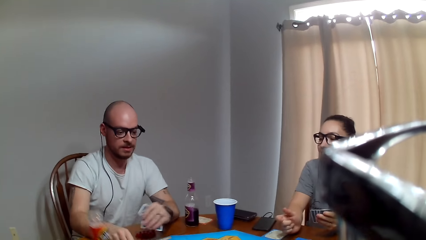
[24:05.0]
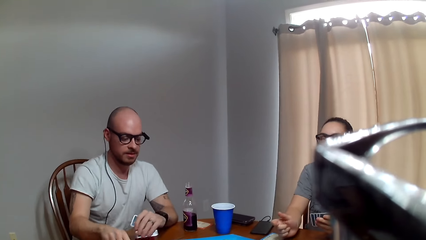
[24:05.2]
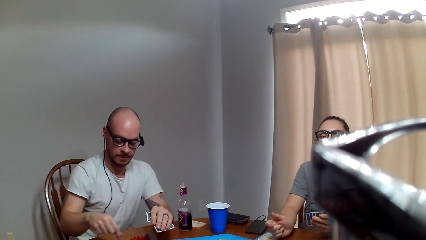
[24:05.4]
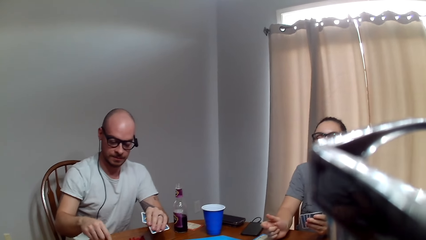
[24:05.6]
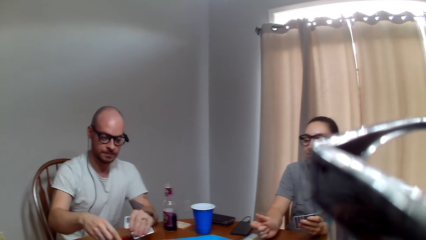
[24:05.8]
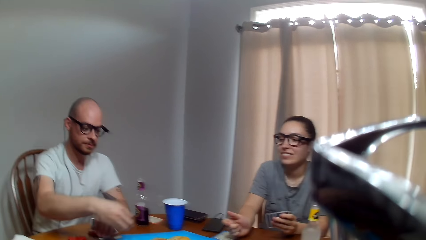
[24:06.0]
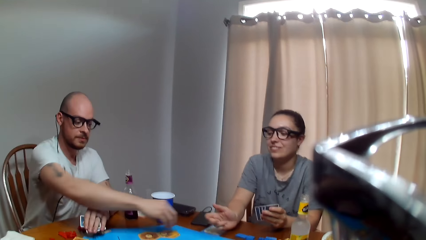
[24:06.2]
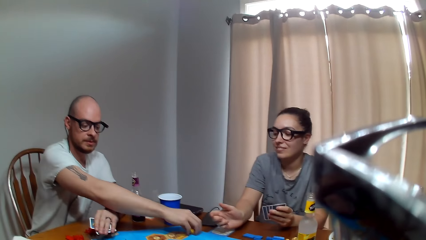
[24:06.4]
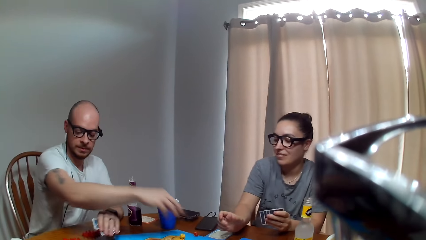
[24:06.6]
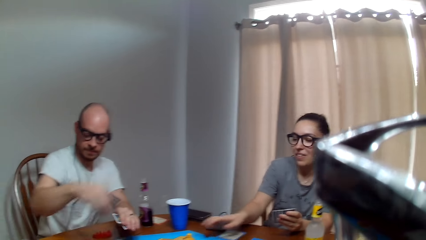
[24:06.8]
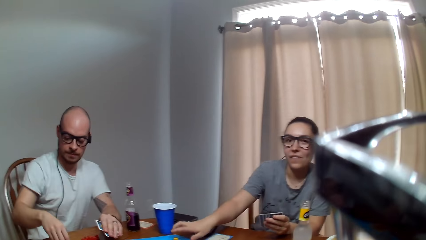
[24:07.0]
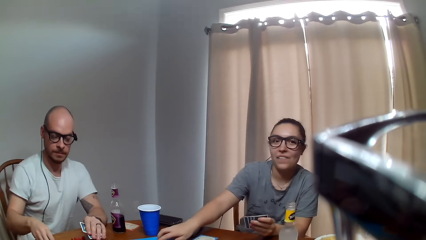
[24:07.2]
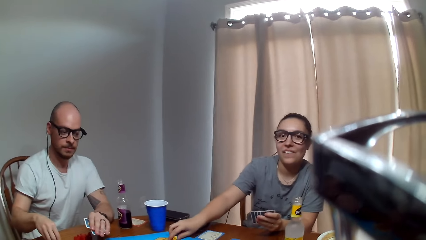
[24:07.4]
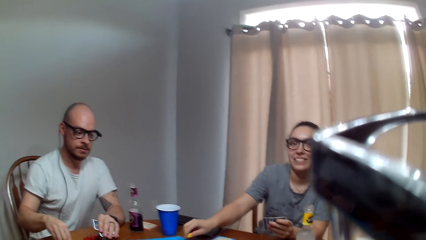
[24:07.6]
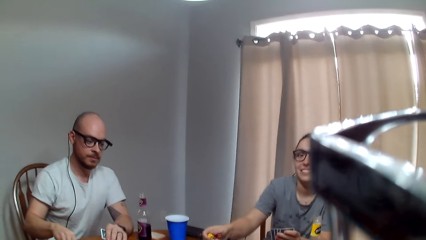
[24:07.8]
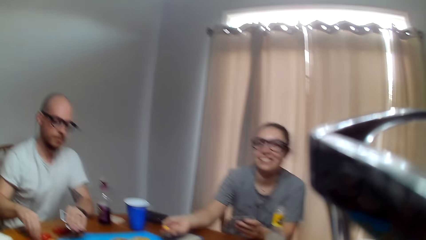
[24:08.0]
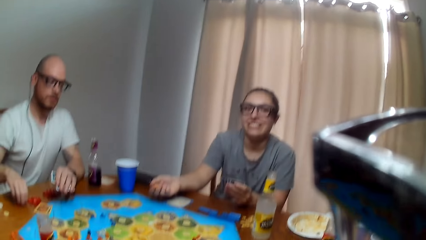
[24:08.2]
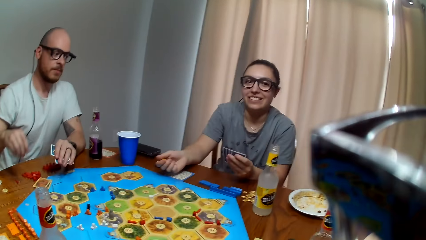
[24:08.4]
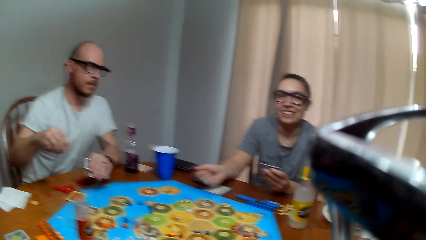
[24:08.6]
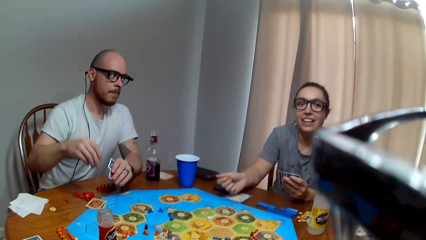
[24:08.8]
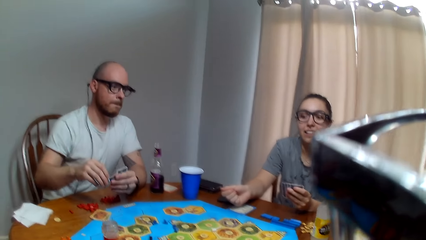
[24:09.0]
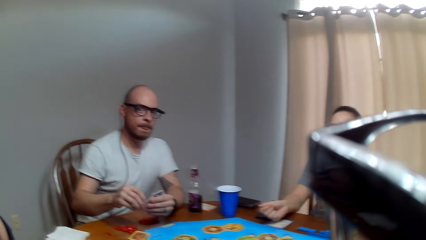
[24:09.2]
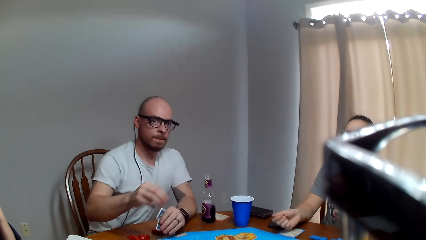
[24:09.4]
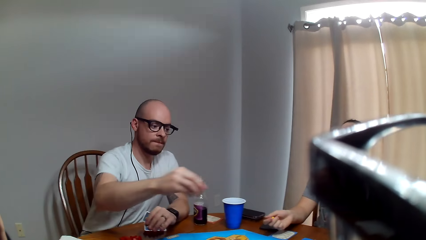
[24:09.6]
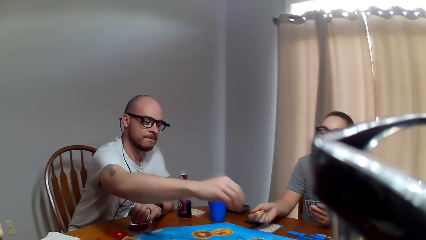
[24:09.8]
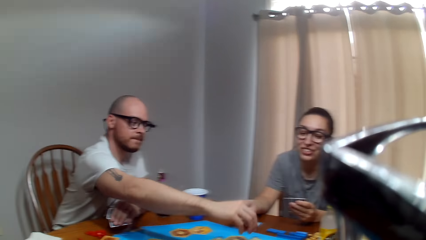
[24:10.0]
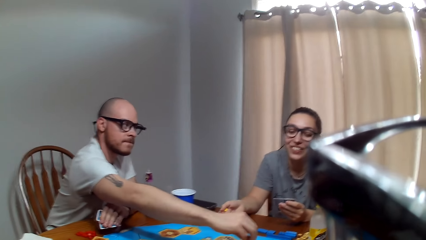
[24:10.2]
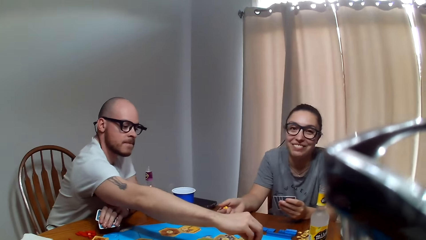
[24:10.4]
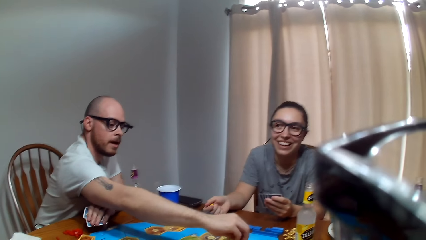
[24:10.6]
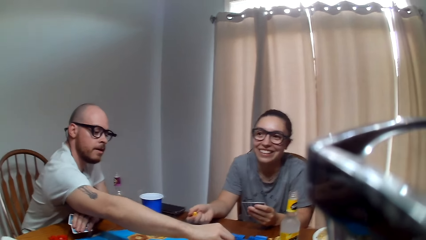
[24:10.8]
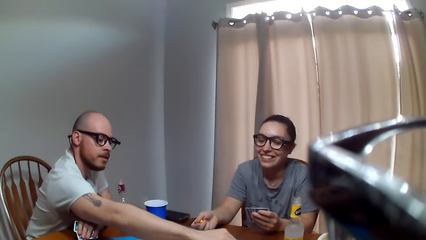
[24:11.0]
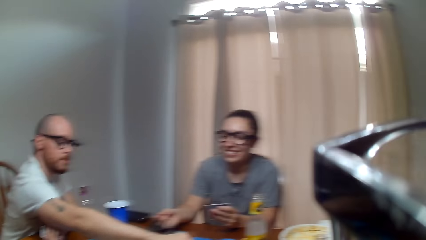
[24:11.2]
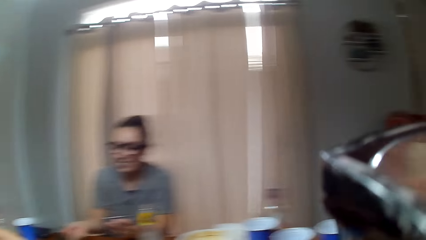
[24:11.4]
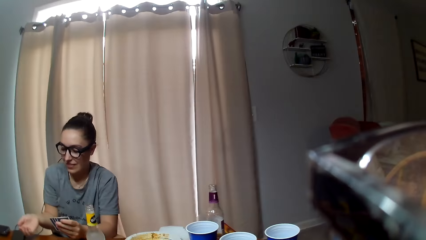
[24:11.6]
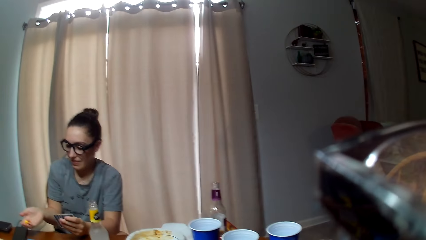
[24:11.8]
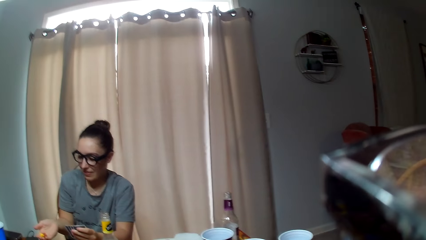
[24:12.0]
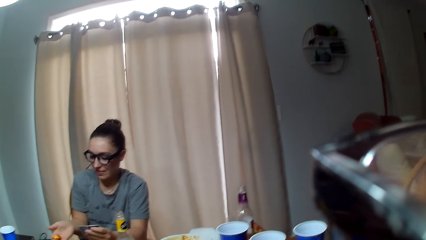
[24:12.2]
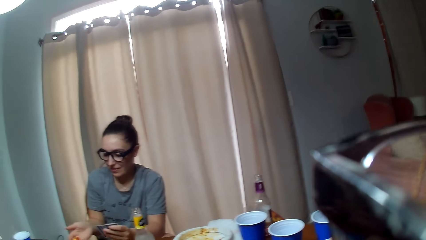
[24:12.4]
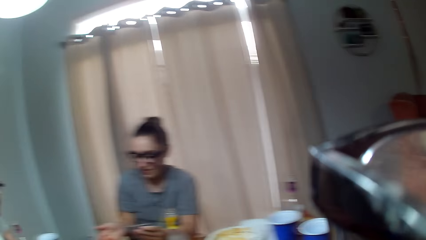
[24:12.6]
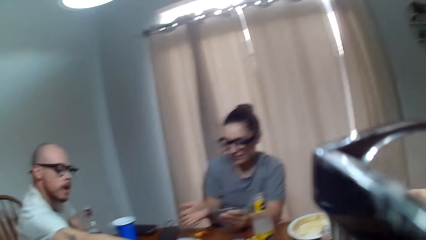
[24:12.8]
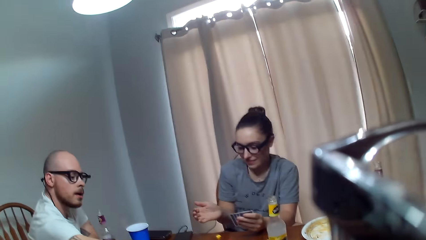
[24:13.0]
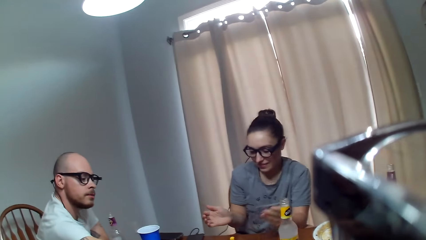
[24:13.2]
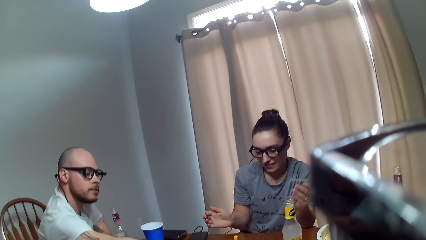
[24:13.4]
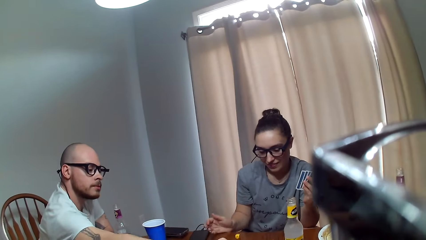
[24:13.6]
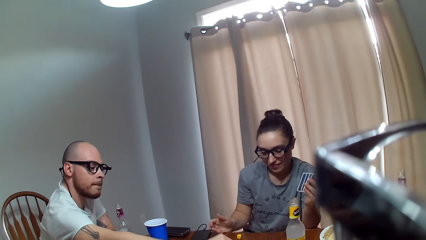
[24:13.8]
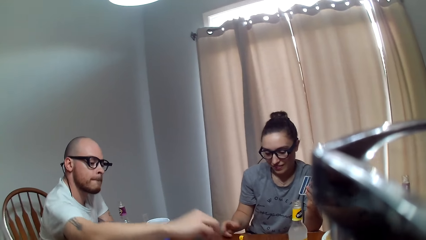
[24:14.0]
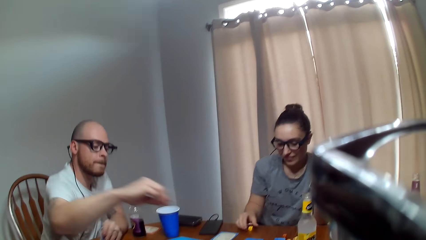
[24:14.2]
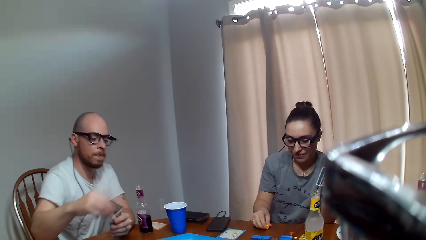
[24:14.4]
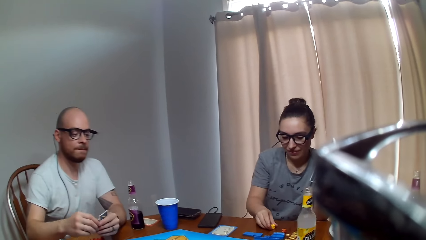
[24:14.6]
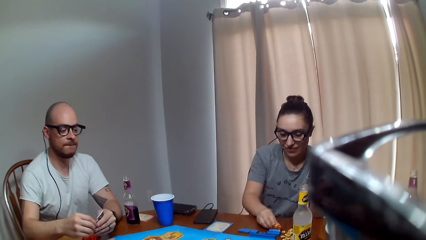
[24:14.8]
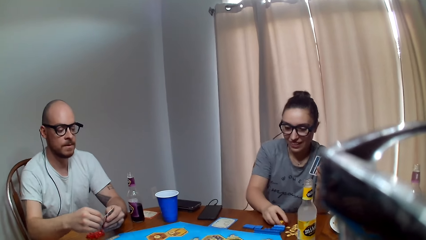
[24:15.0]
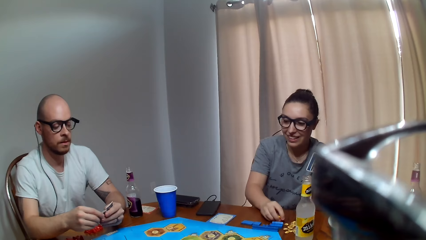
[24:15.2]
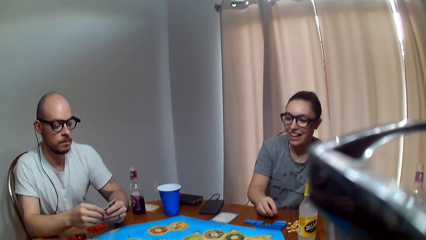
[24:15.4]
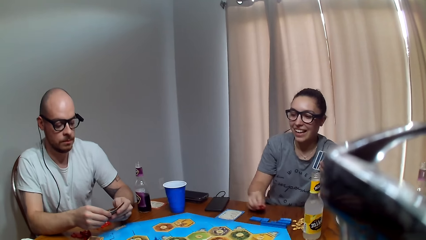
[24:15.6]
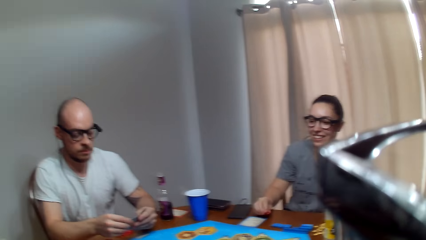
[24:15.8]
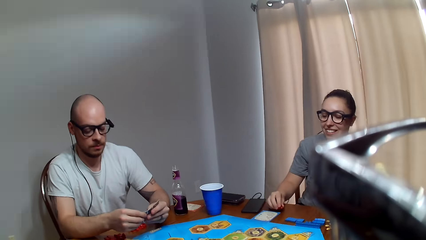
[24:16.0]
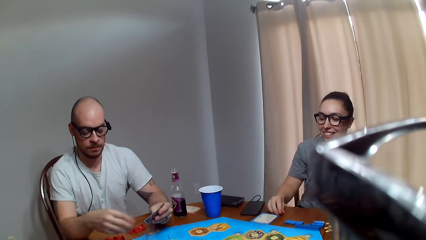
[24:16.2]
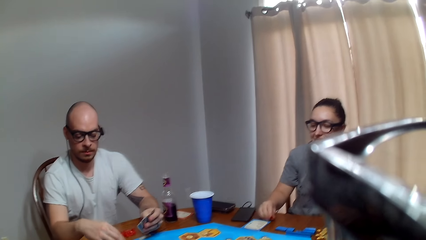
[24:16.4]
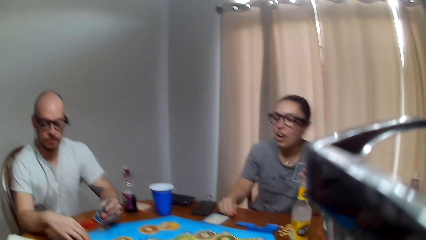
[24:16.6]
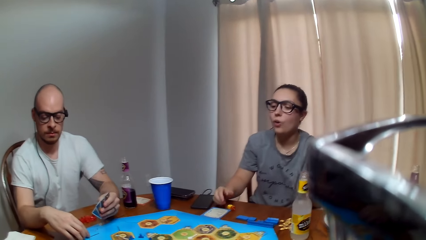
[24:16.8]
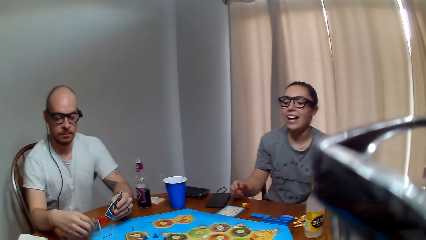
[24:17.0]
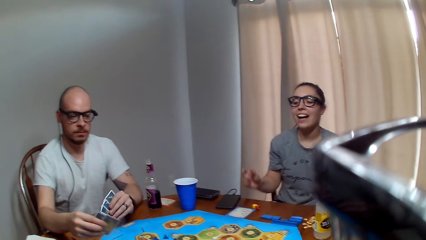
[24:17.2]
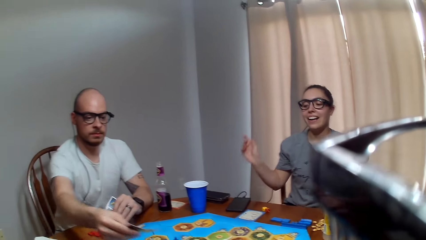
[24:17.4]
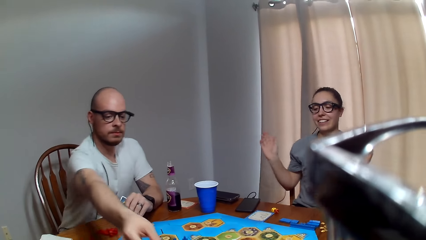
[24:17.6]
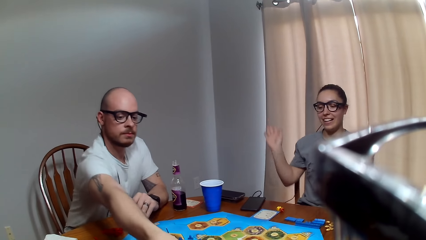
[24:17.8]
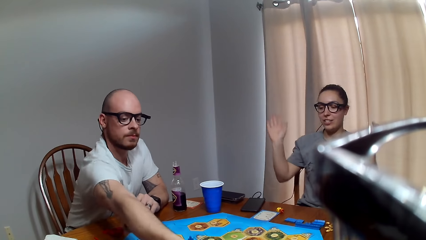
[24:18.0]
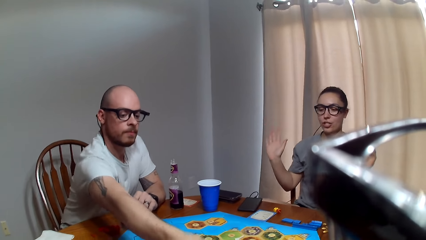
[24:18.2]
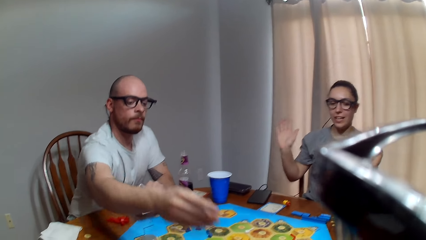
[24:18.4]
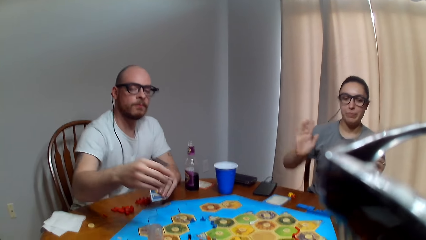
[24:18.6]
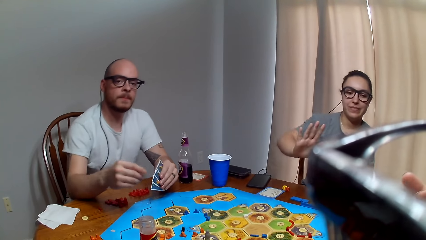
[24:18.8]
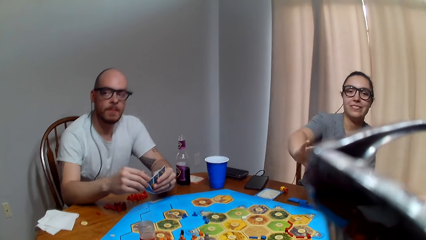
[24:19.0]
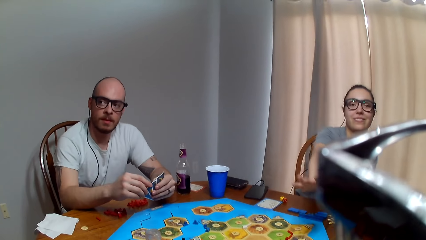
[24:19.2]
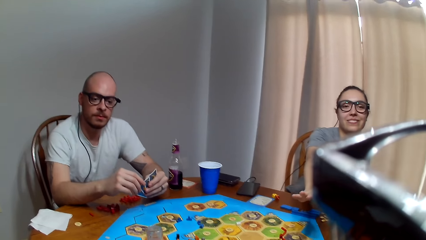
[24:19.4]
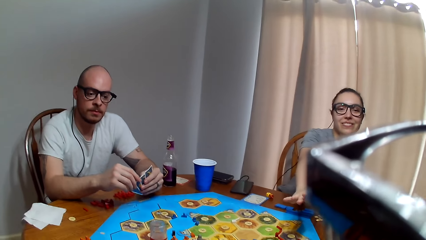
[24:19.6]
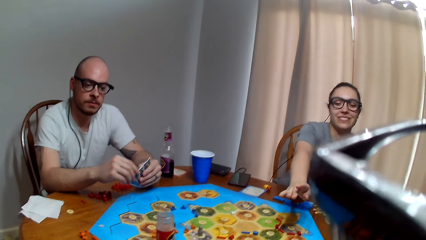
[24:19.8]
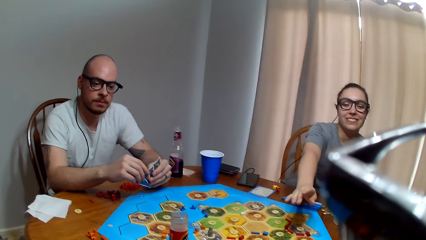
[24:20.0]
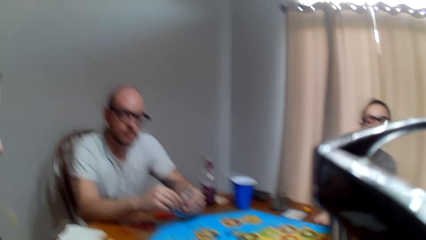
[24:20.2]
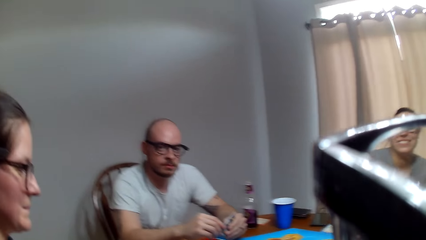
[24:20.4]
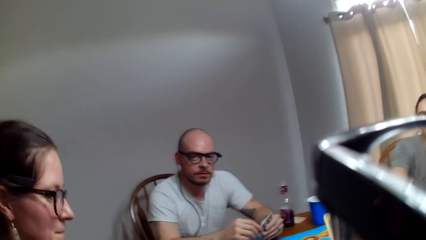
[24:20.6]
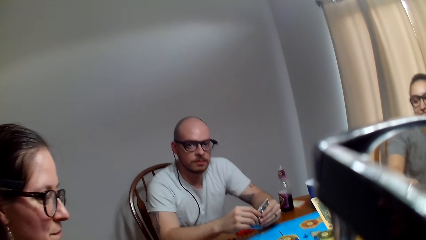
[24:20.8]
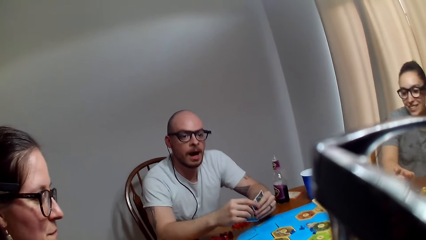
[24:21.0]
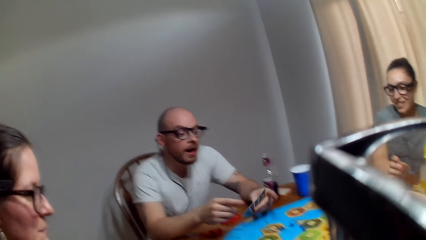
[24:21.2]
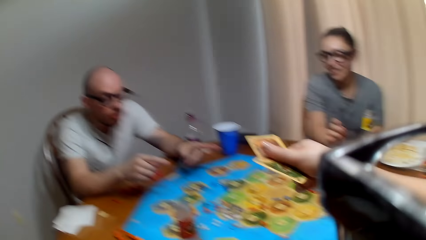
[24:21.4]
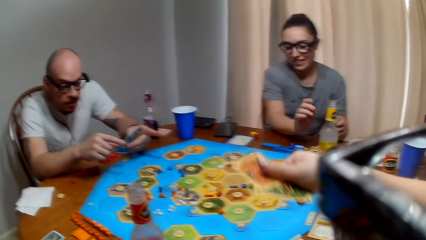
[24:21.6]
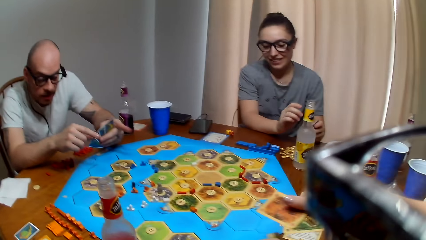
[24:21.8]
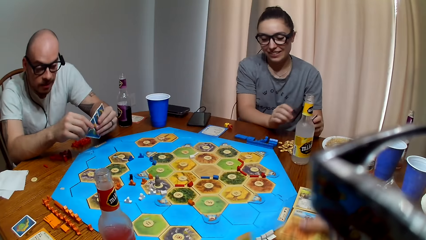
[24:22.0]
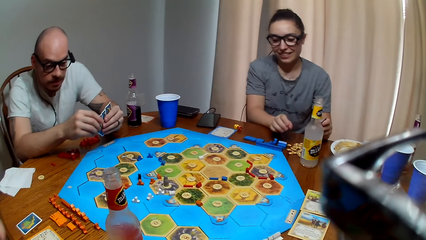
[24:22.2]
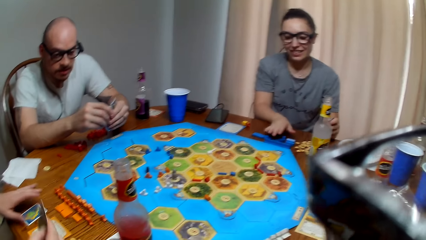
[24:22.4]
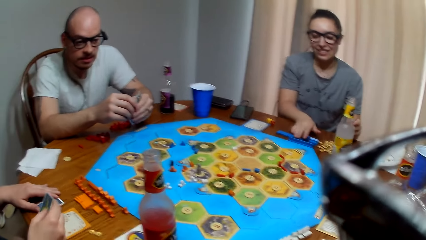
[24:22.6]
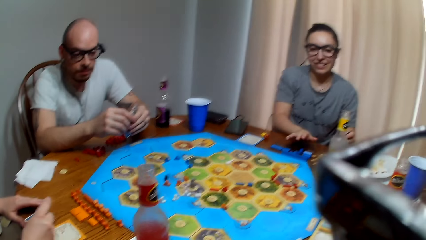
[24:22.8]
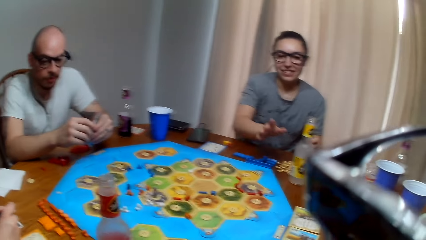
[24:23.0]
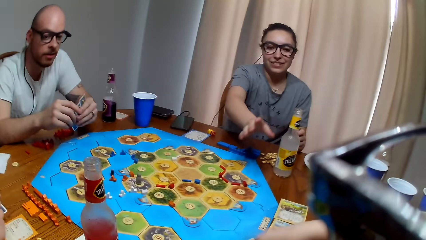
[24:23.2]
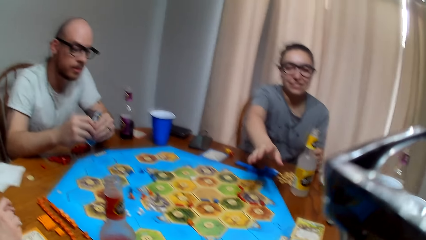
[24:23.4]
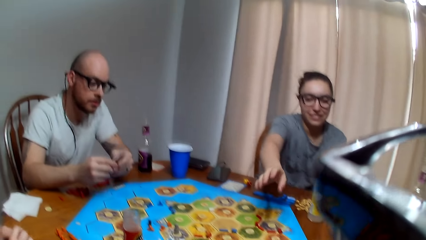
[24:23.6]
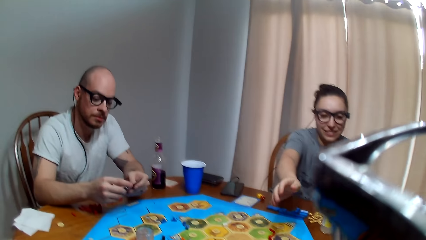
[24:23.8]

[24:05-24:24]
A man organizes his cards. A woman drinks her beverage. The man places some of the cards on the table. The camera wearer speaks to the man. The man moves the dice. The man places the dice on the table. Another woman picks up the dice on the table. The other woman speaks to the camera wearer. The man responds to the camera wearer. The camera wearer converses with the man. The other woman drops the dice on the table. The other woman speaks. The camera wearer talks to the other woman. The man collects the cards on the board. The other woman speaks. The man hands the cards to the camera wearer. The man places the cards on the table. The camera wearer speaks to the man. The man responds to the camera wearer.
